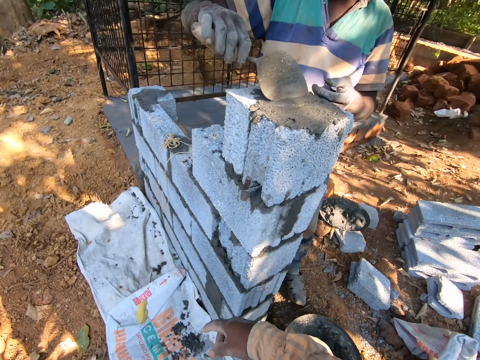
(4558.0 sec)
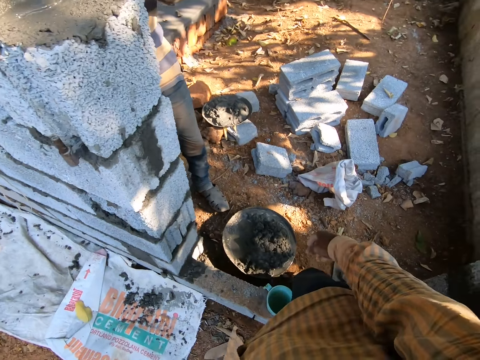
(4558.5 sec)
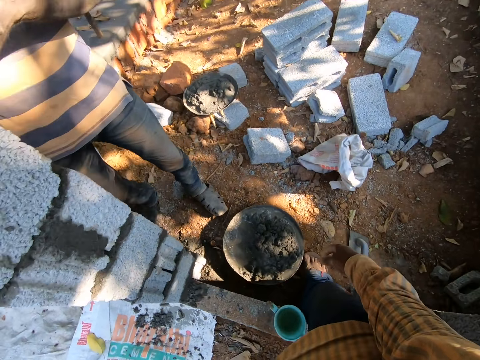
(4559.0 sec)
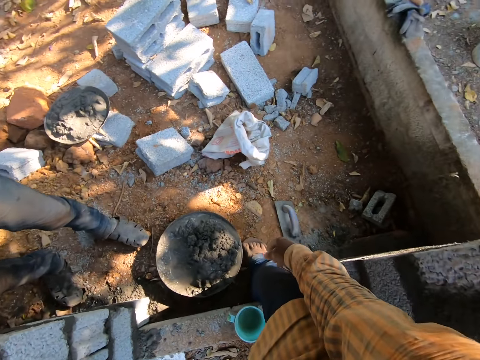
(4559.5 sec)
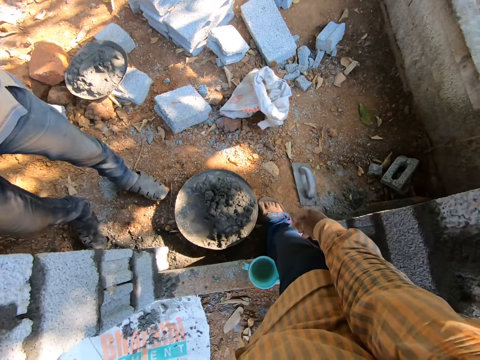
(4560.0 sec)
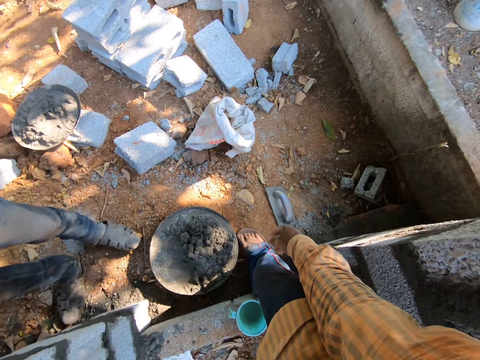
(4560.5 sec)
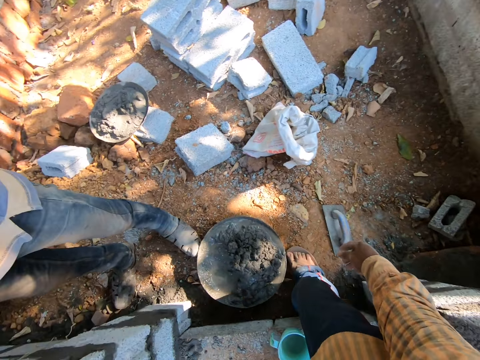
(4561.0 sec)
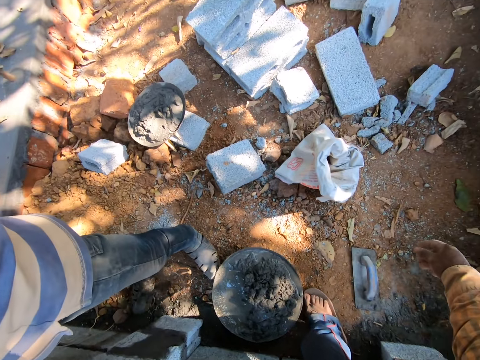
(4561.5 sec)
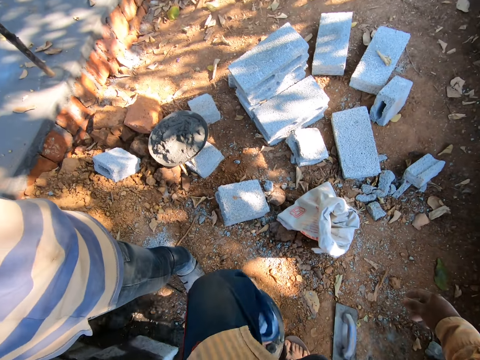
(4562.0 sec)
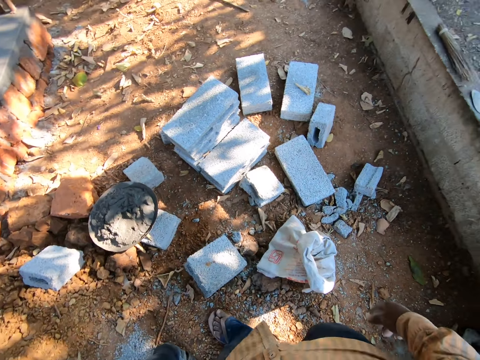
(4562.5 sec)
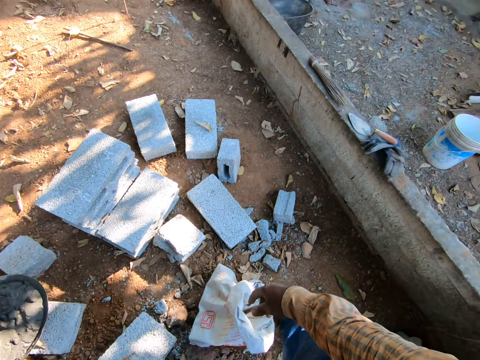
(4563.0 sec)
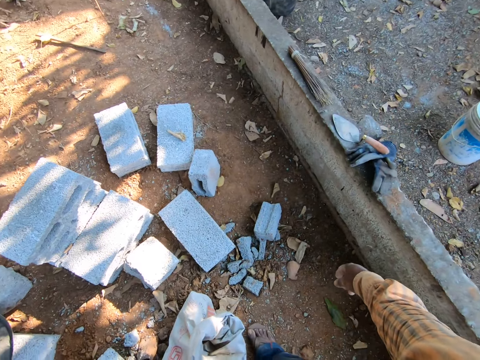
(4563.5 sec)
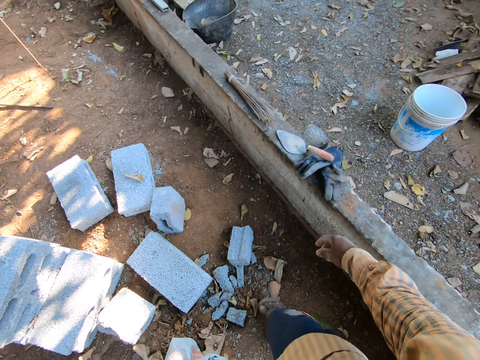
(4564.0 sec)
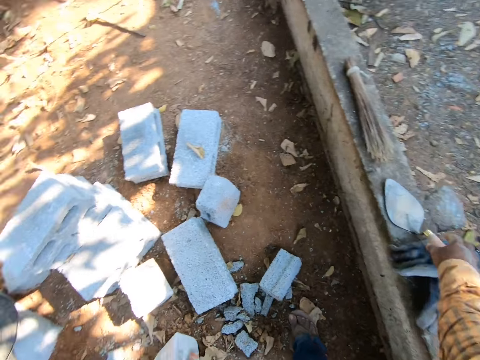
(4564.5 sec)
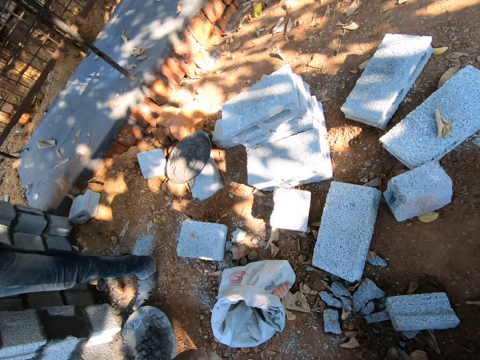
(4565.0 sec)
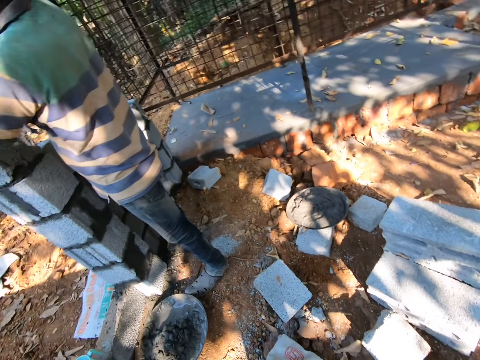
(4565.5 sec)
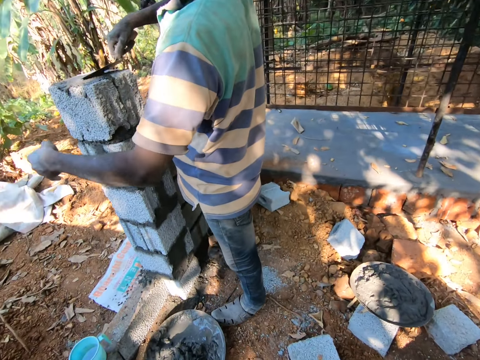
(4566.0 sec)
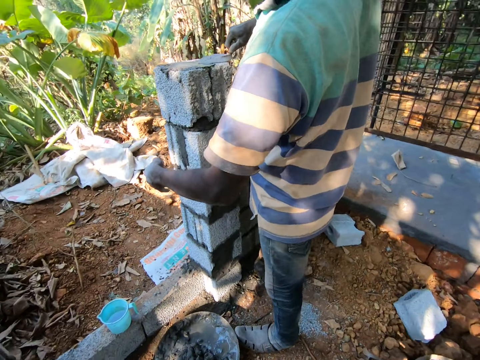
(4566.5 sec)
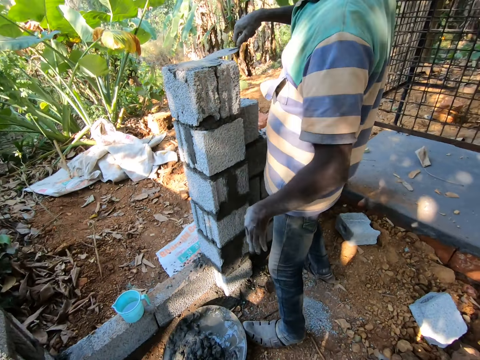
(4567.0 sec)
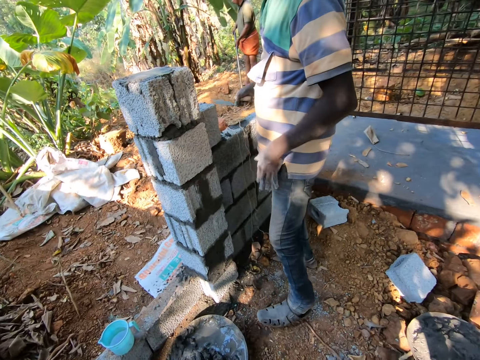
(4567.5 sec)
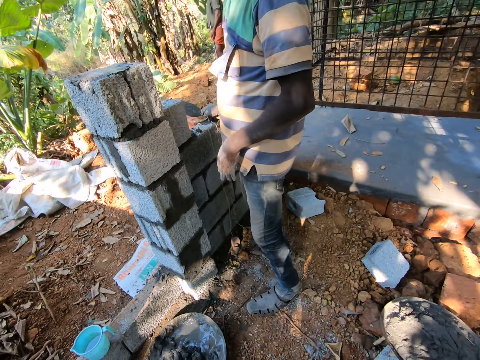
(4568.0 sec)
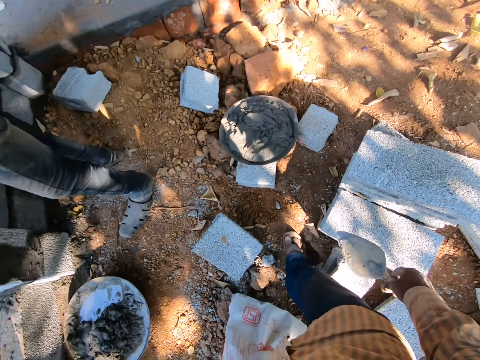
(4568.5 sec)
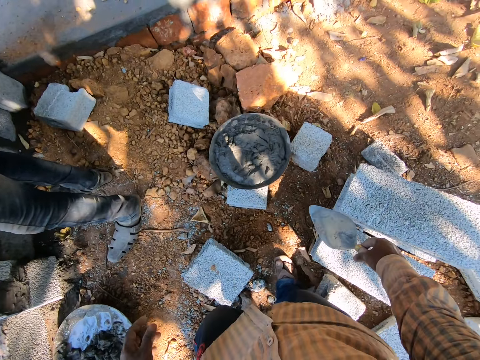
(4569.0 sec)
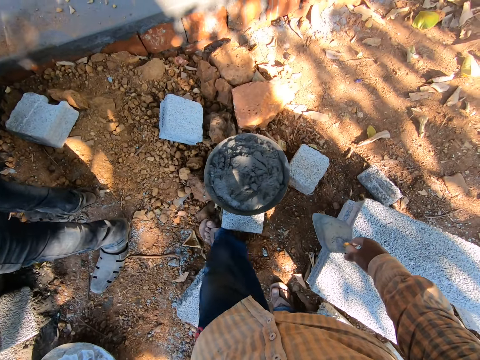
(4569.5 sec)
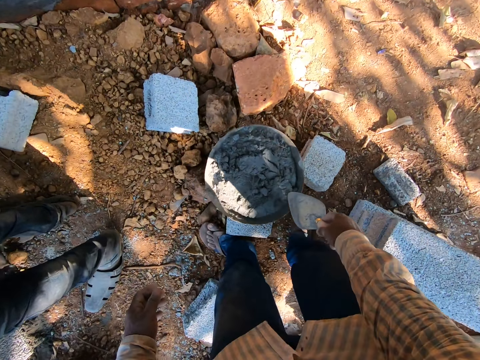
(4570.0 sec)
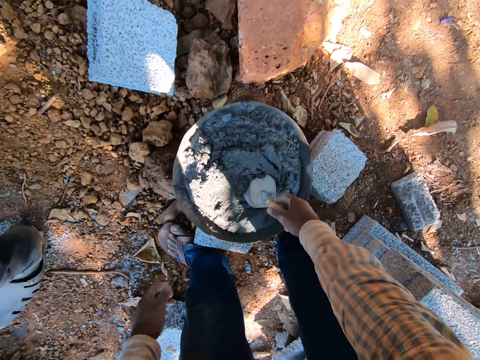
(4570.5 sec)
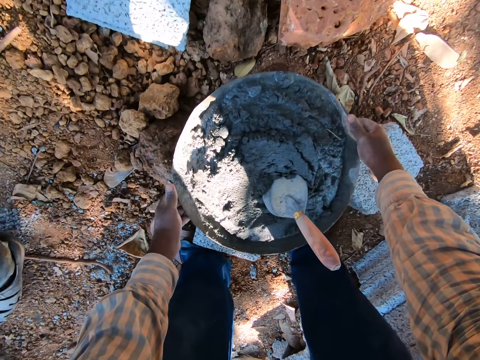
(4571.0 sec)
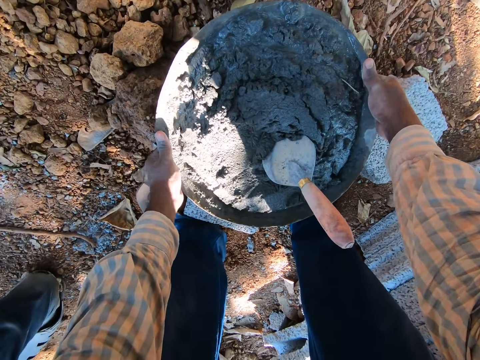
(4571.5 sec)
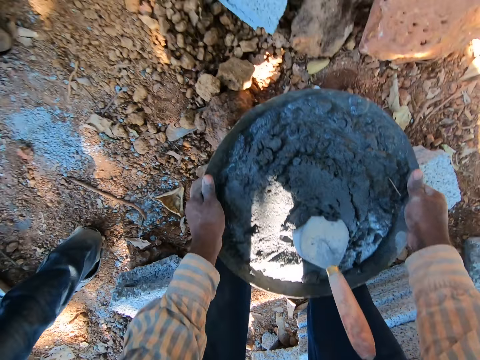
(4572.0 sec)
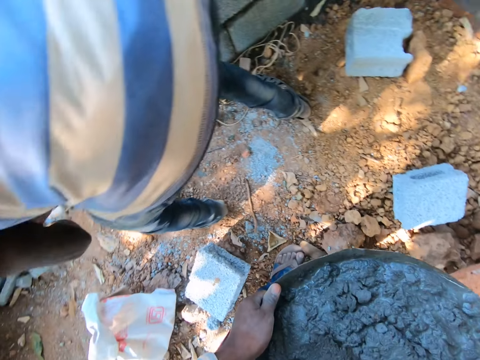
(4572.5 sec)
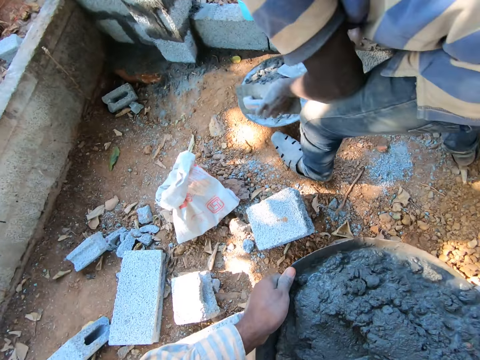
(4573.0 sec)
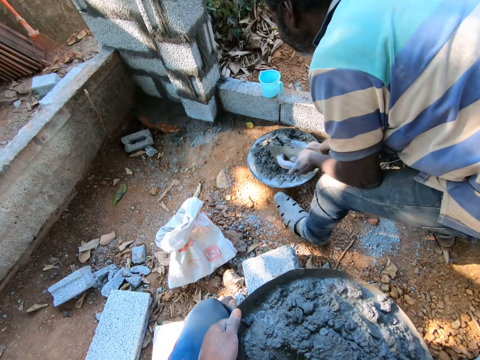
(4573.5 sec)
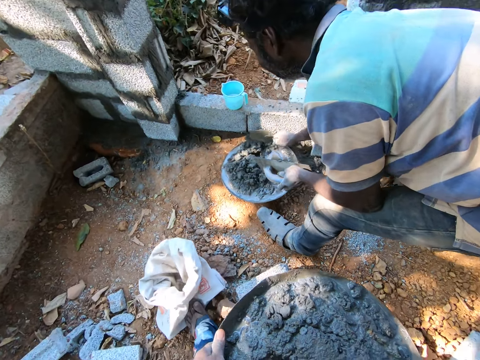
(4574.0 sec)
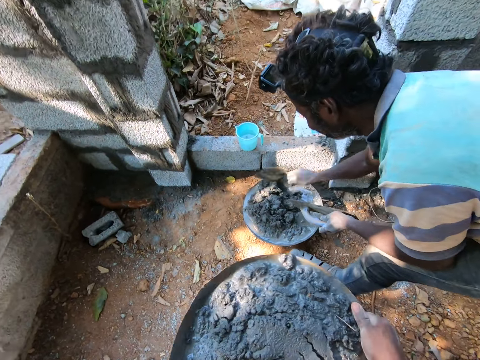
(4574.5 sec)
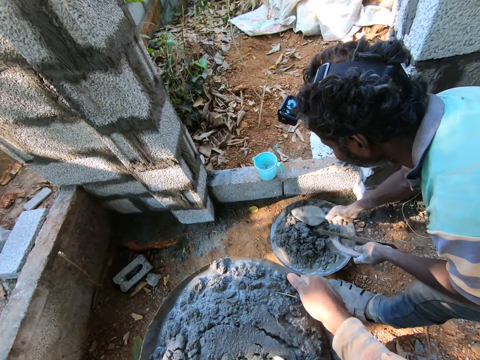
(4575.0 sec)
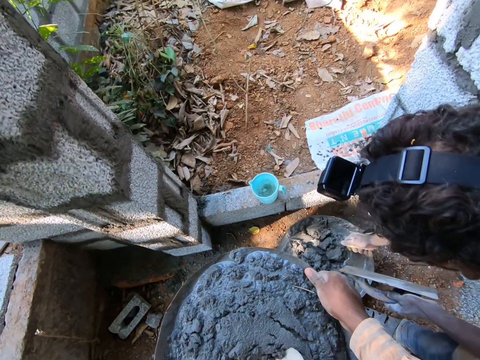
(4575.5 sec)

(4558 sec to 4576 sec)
The camera wearer picks up a hand trowel from the pavement with his right hand. A man plasters a brick with a cement and the hand trowel in his right hand. The camera wearer interacts with the man. He puts the hand trowel in the mixed cement with his right hand. He carries the basin of mixed cement from the ground with both hands. The man mixes the cement in the tray with the hand trowel in his right hand.

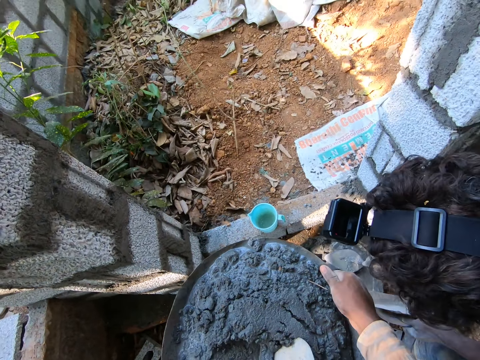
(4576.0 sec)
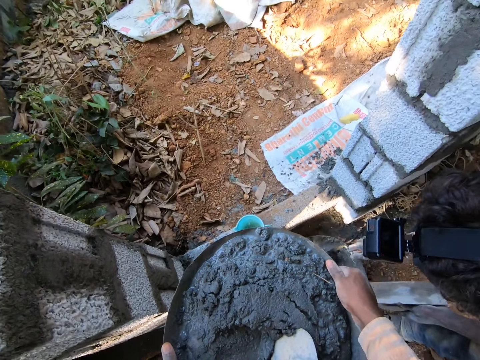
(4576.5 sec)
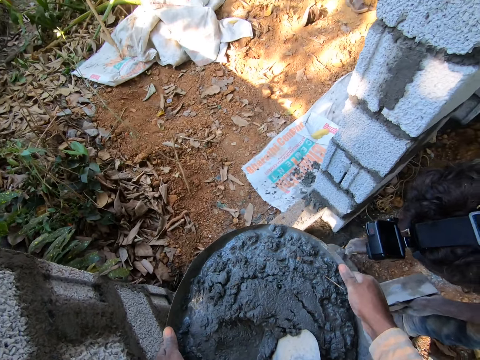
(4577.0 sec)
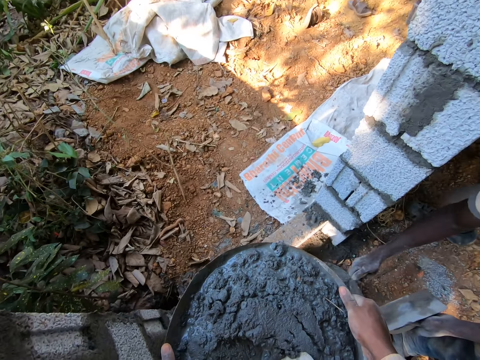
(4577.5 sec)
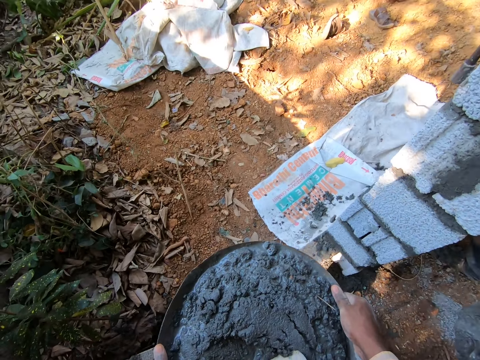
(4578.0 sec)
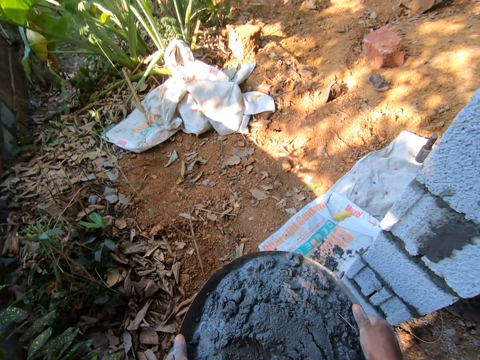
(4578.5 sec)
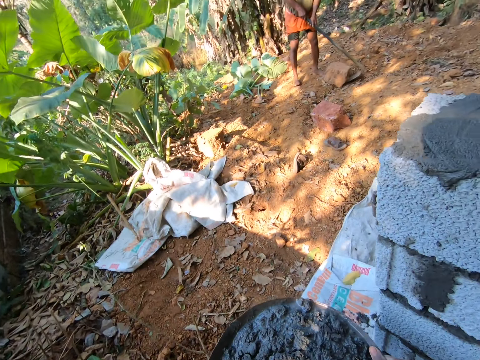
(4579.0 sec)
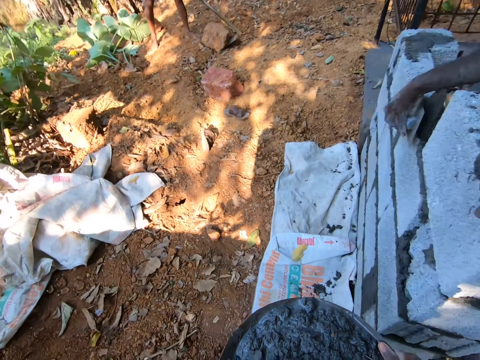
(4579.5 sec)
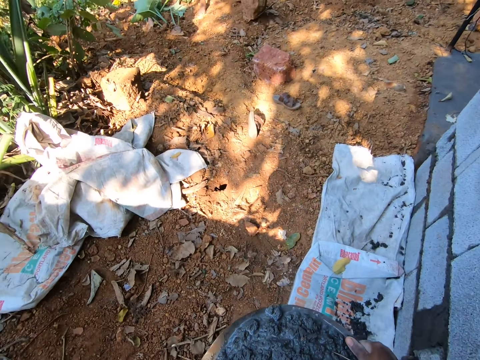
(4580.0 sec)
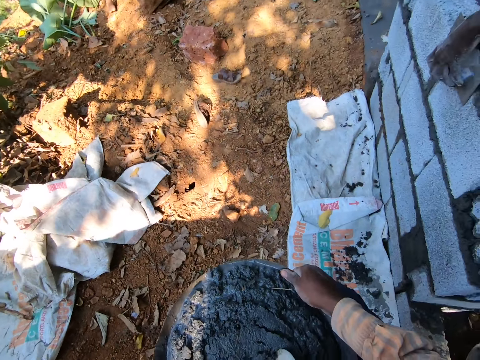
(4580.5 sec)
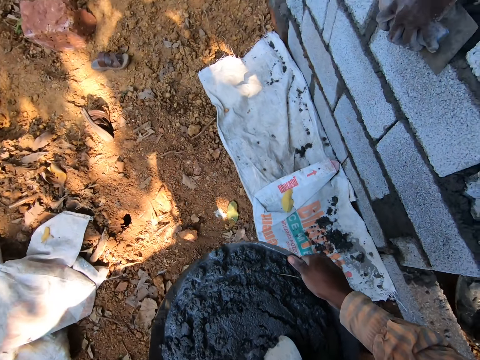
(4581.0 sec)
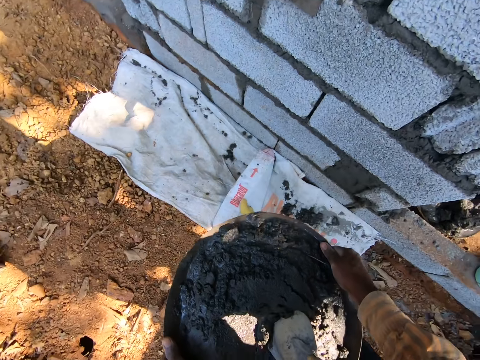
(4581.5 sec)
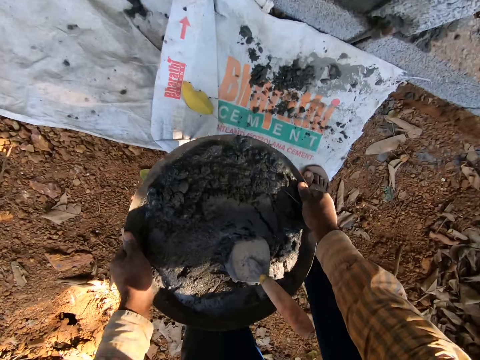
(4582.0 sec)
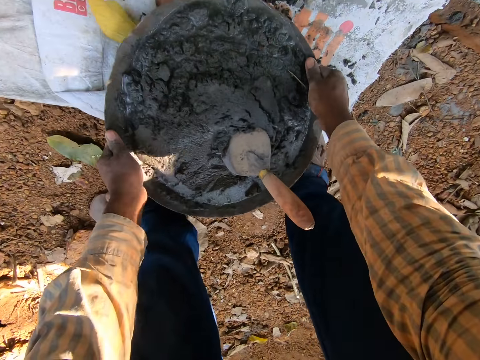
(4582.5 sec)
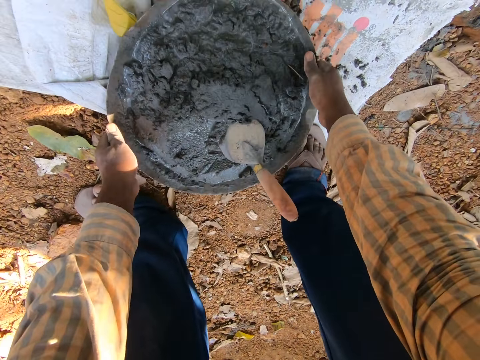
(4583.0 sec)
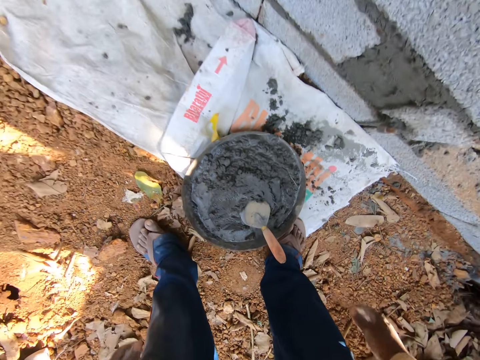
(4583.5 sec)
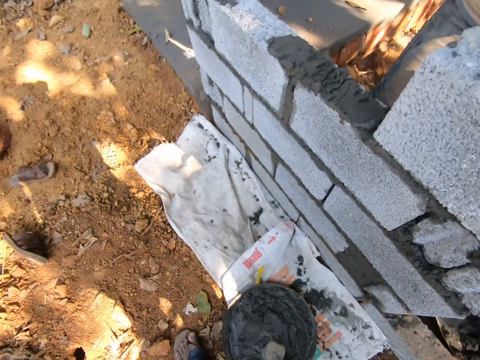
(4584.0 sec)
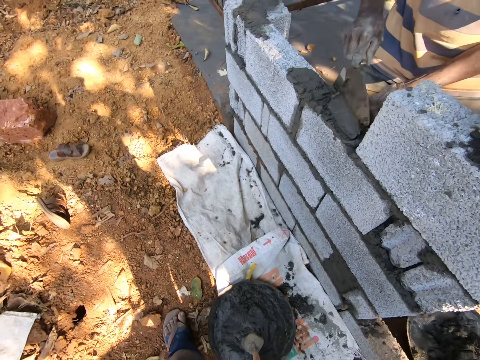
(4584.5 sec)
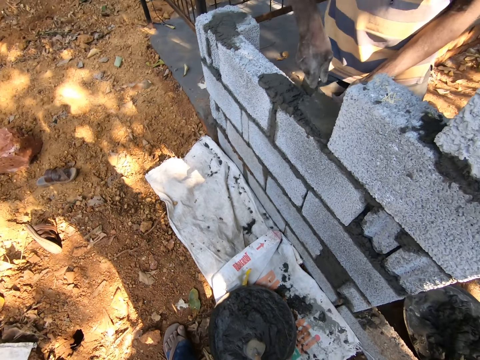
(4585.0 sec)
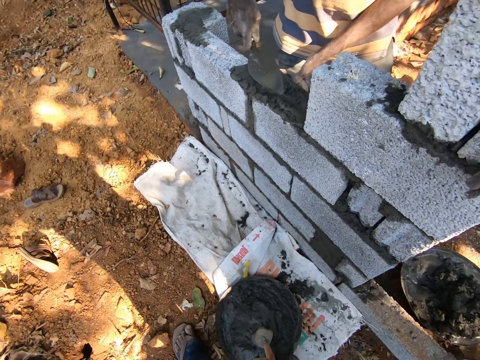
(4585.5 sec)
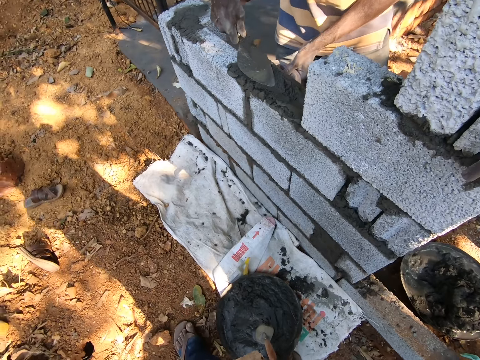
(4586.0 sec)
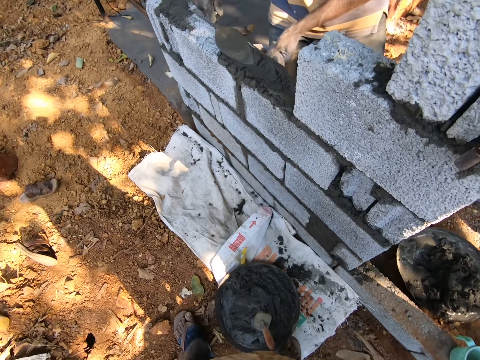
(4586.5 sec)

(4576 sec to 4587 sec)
The camera wearer drops the basin of mixed cement on a cement bag on the floor with both hands. A man pours the mixed cement on the bricks with the hand trowel in his right hand. The man plasters the mixed cement to the bricks with the hand trowel in his hand.
